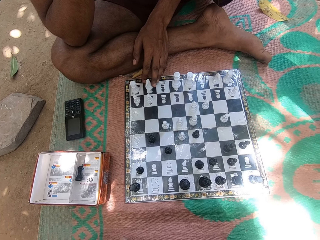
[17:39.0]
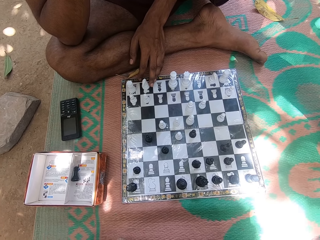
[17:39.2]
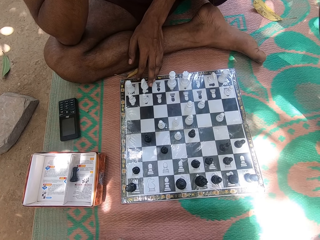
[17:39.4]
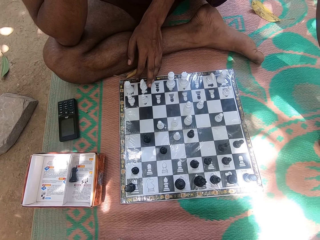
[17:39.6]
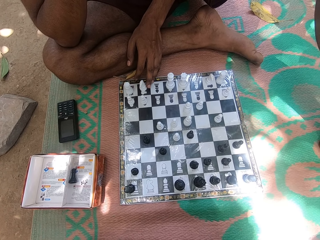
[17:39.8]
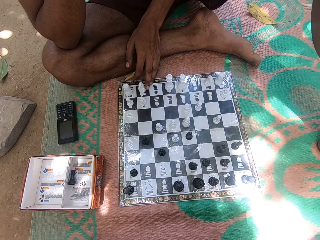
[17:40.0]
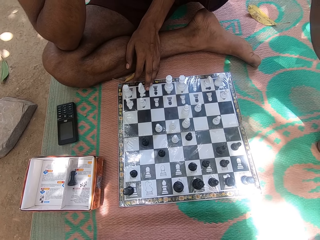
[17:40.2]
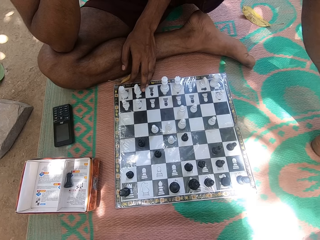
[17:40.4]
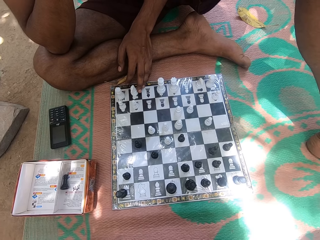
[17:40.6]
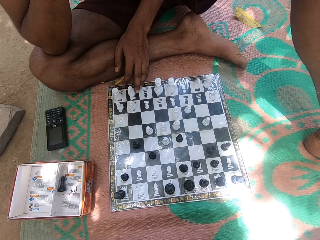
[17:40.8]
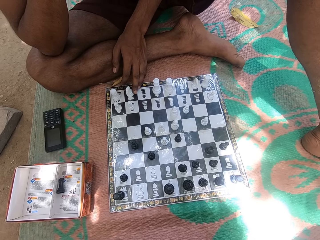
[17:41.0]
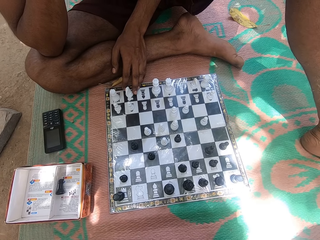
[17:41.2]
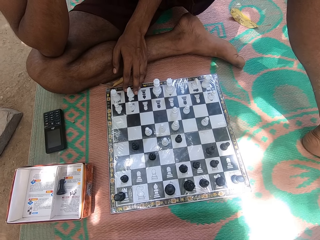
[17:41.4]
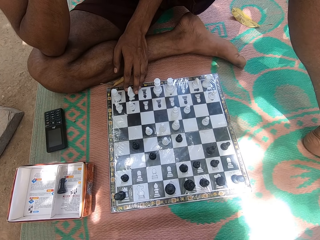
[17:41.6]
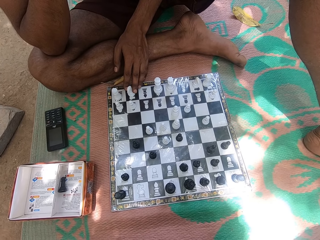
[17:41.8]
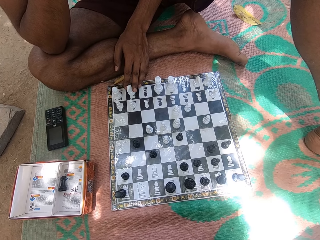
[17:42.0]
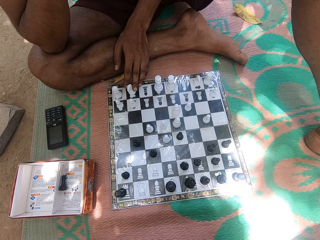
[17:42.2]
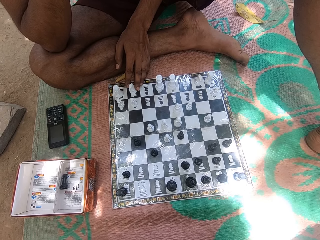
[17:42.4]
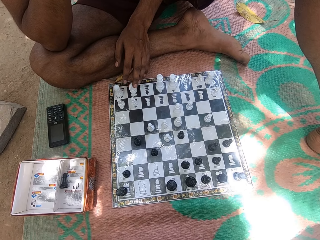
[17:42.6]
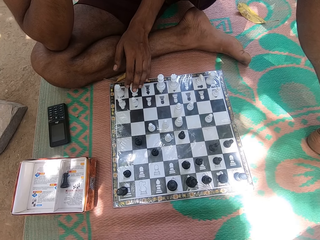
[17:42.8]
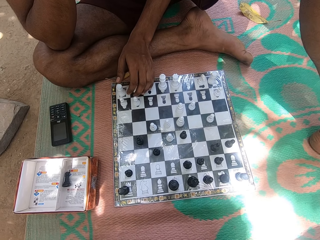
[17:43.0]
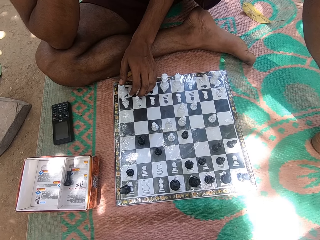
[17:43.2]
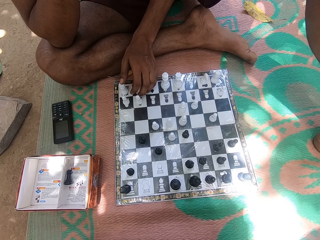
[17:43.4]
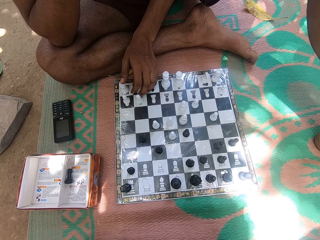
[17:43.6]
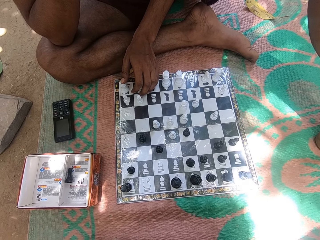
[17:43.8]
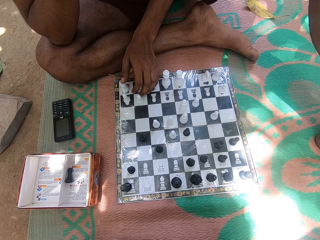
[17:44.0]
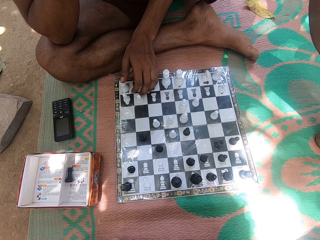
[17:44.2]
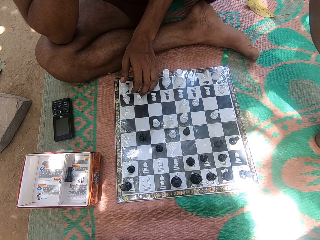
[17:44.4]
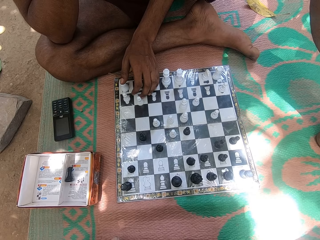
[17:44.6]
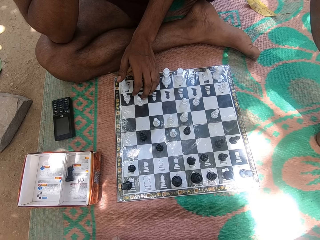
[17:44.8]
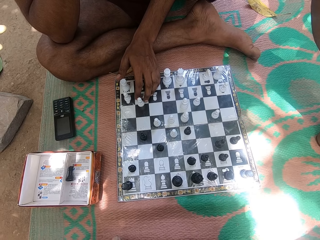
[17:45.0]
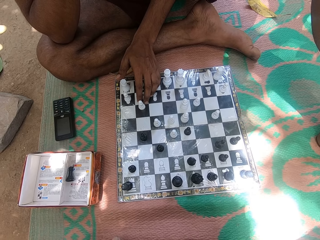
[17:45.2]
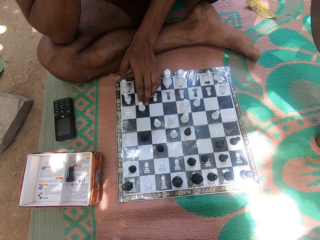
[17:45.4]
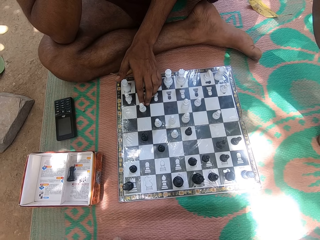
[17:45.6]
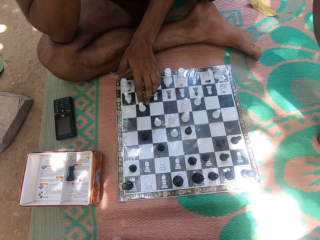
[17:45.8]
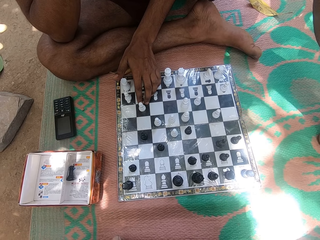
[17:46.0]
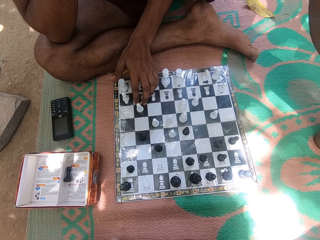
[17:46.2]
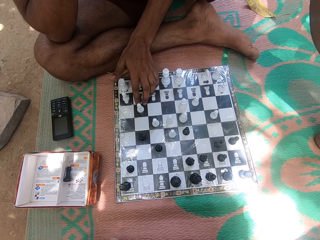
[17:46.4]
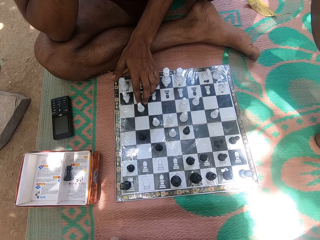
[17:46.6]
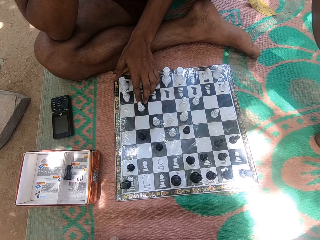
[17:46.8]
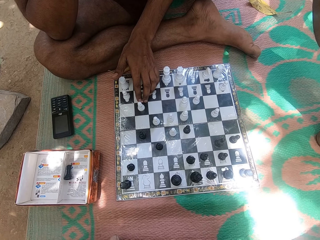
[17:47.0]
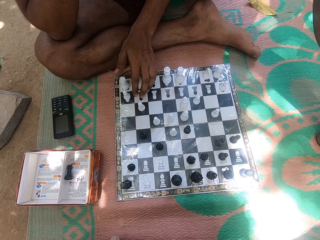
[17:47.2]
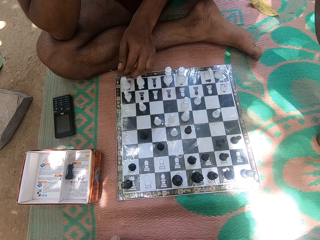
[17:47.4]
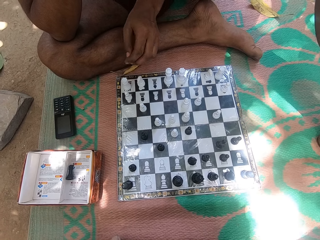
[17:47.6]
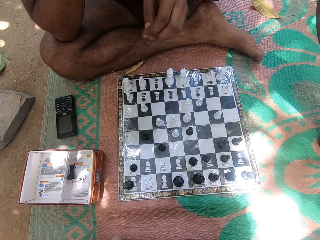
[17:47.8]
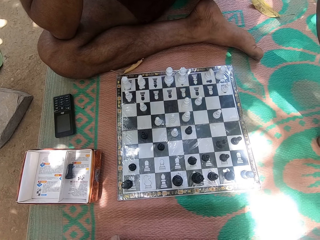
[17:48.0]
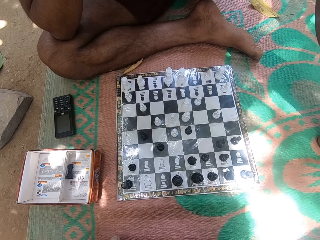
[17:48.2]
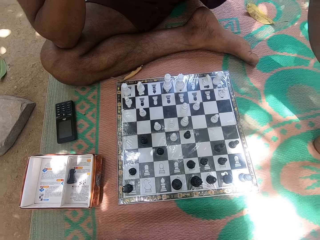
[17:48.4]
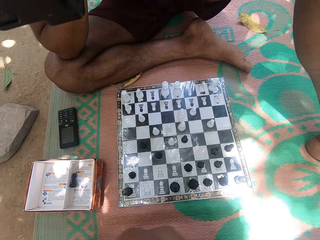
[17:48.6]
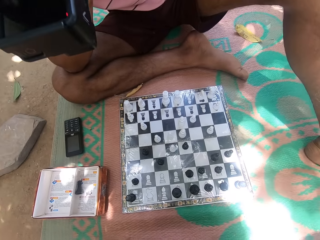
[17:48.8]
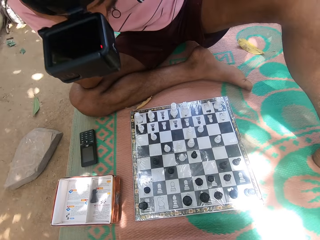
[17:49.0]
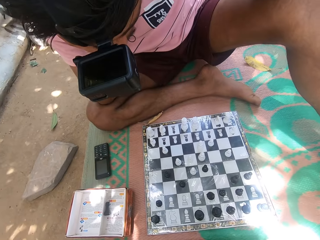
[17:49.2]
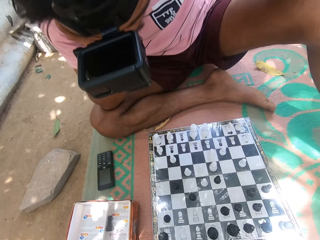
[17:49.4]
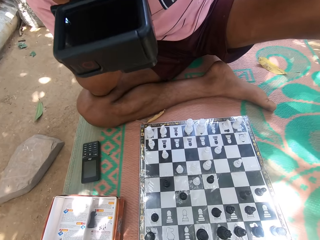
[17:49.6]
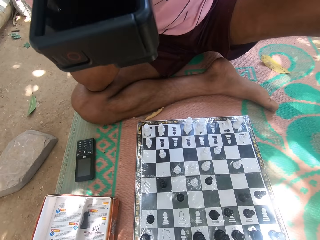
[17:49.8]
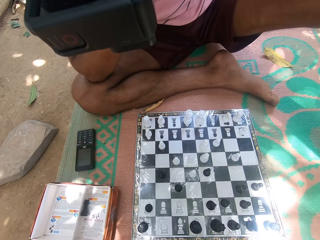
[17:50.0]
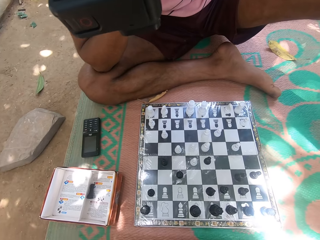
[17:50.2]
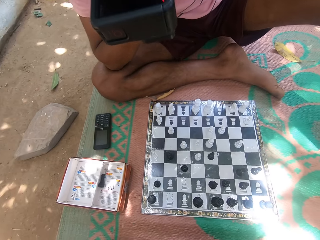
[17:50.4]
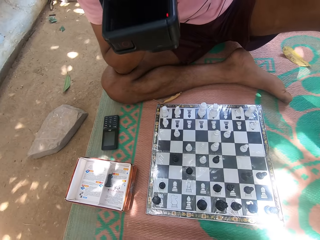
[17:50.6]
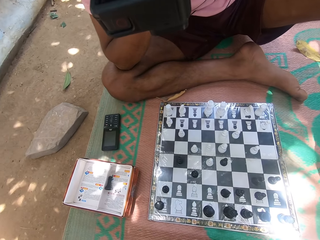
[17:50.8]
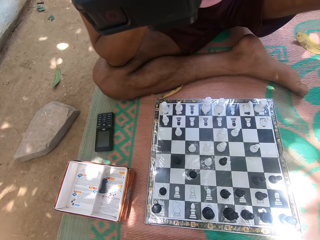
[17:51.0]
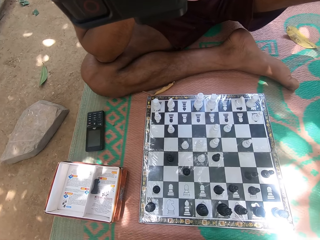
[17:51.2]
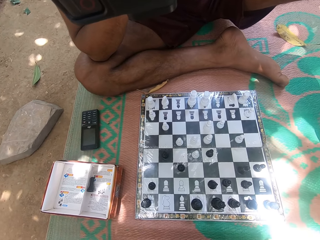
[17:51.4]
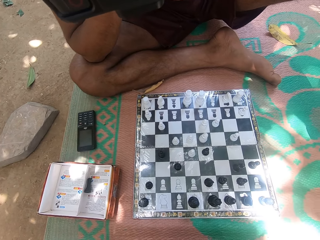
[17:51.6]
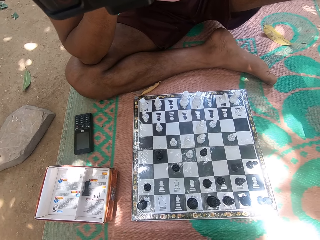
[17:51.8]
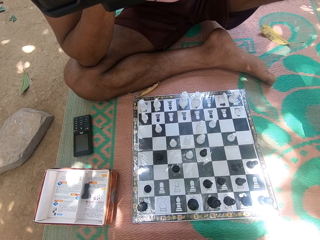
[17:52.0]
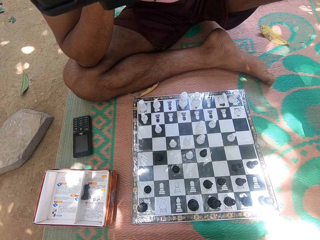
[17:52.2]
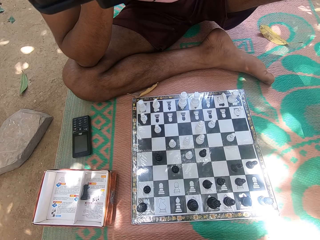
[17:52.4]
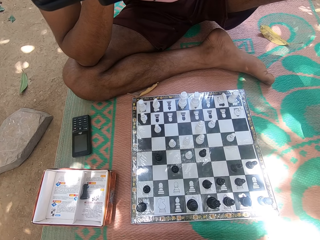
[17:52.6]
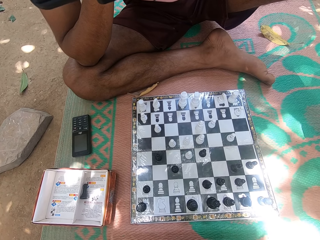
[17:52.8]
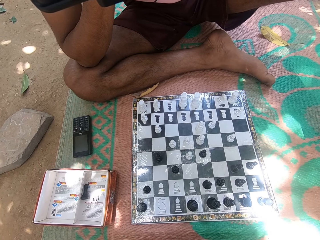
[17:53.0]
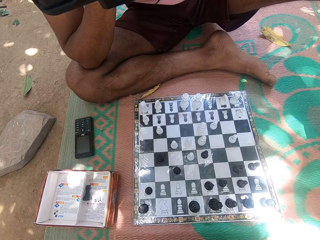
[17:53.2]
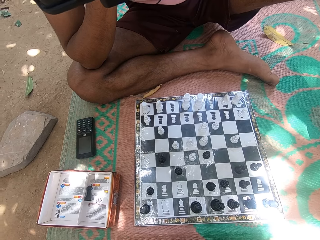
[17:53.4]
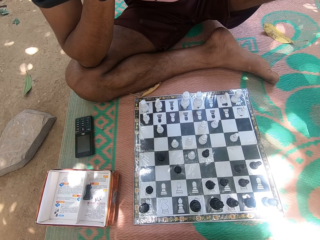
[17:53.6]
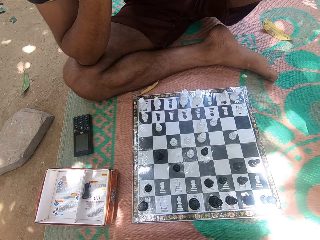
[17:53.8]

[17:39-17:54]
The camera wearer looks at the chess deck or board. They look at the chess deck again. A person pushes a chess pawn. The camera wearer looks at the chess deck. The person looks at the chess board. The camera wearer looks at the man ahead. They move around.

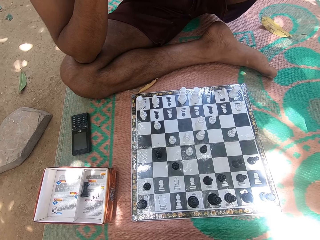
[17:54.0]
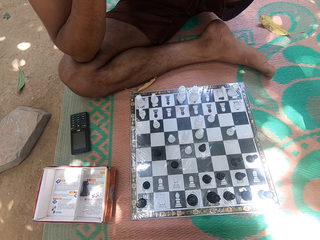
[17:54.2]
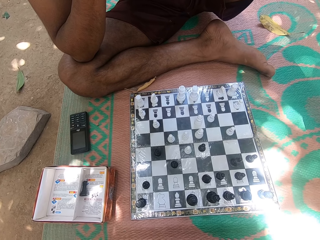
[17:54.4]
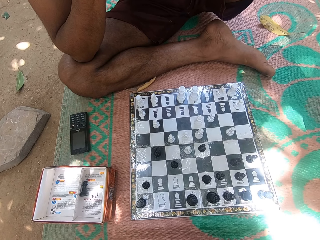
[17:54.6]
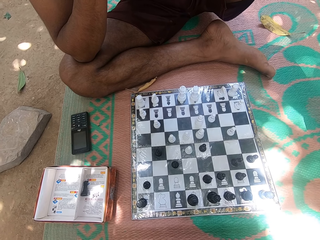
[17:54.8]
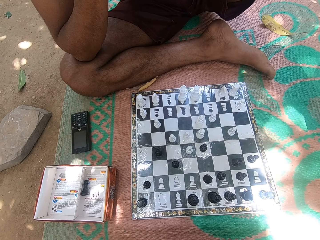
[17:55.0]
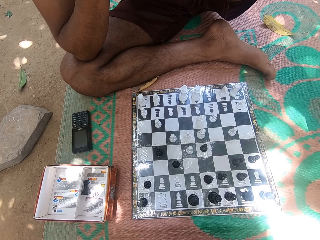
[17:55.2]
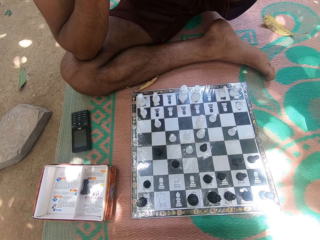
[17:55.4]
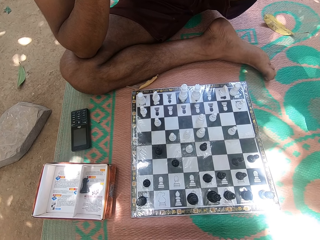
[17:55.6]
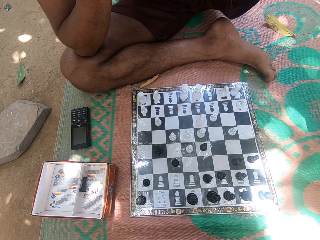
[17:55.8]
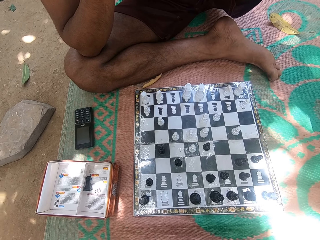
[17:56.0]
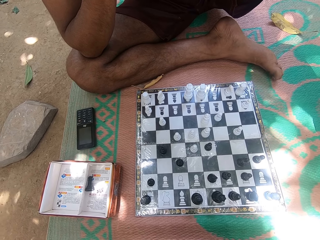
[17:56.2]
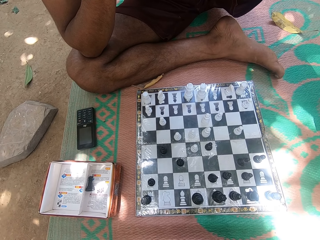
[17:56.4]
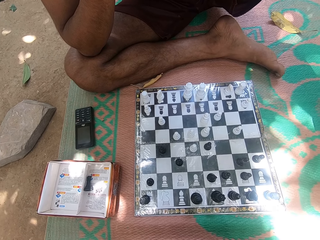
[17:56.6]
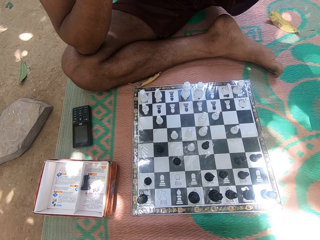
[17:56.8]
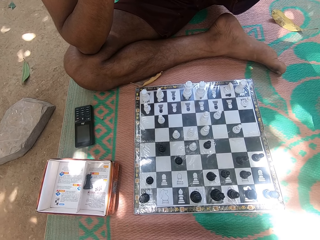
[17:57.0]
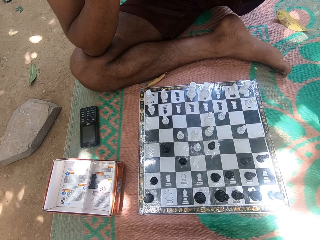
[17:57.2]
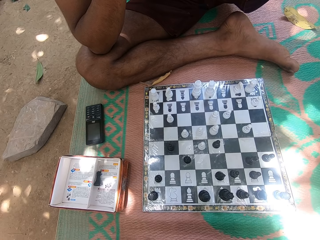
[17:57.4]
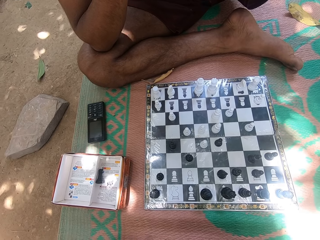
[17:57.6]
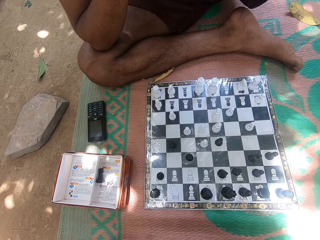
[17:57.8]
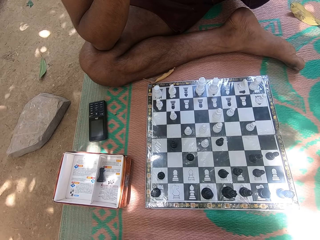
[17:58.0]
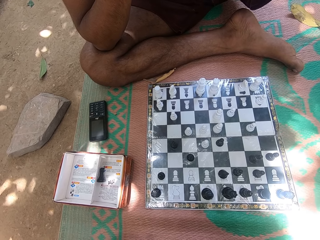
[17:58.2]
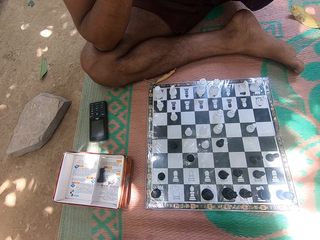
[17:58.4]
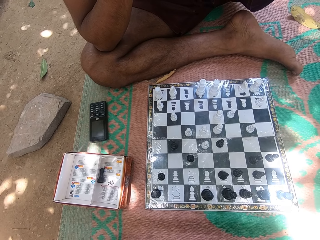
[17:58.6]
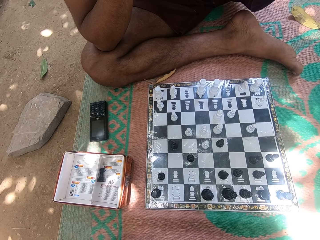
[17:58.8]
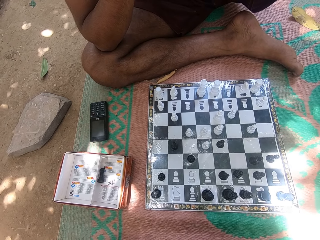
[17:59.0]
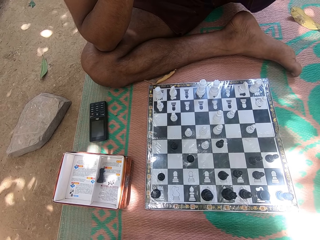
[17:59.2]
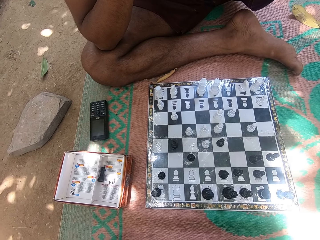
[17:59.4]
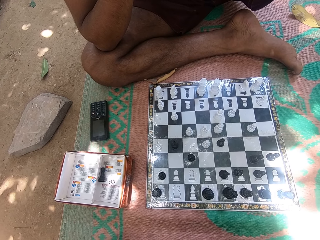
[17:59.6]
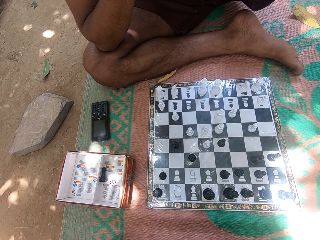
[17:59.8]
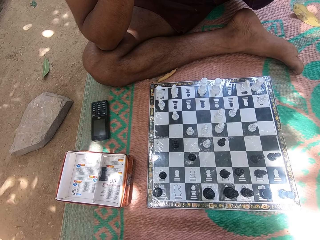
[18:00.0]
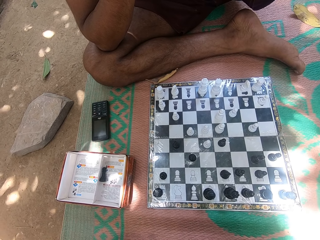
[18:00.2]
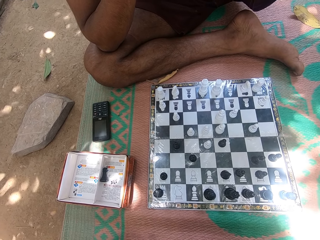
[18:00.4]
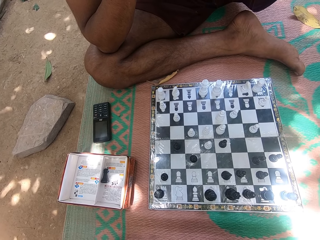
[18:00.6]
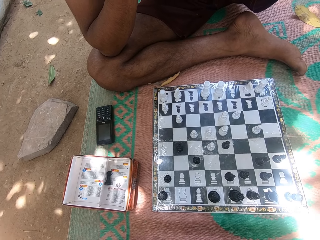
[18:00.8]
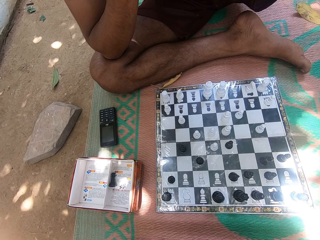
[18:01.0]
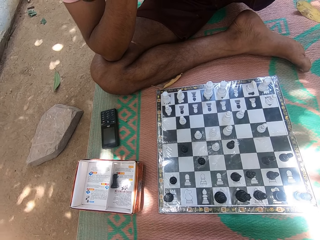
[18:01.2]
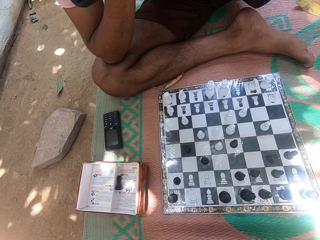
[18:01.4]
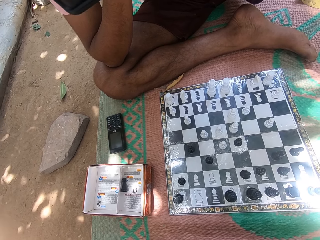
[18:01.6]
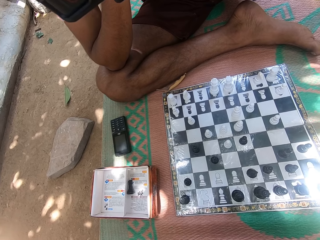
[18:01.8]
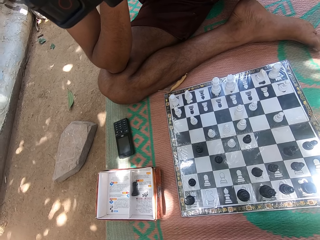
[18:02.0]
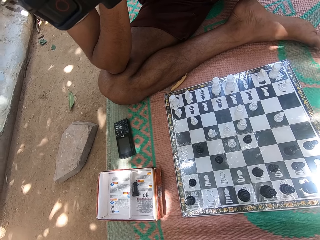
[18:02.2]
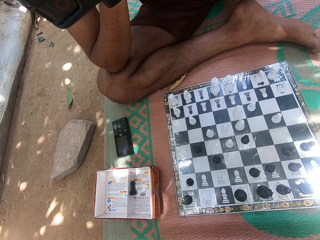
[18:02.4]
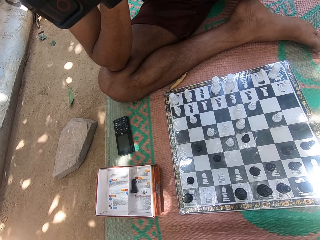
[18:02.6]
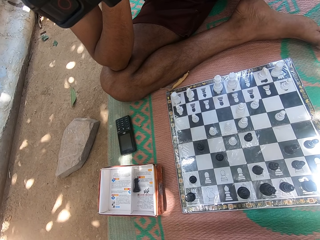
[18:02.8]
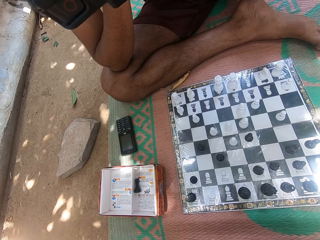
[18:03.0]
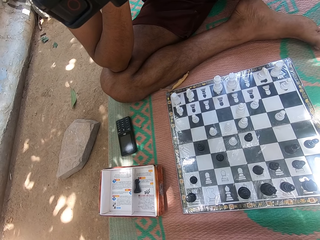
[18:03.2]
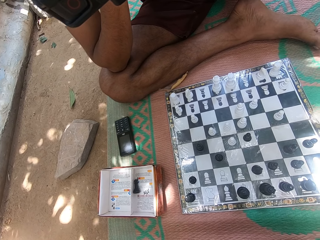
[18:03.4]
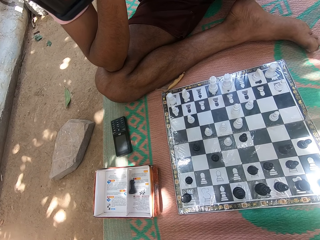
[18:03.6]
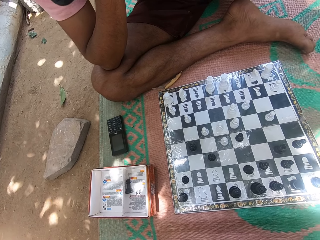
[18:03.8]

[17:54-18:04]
The camera wearer looks at the chess deck repeatedly.
